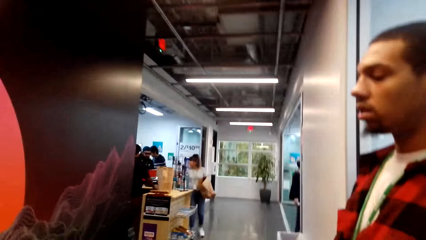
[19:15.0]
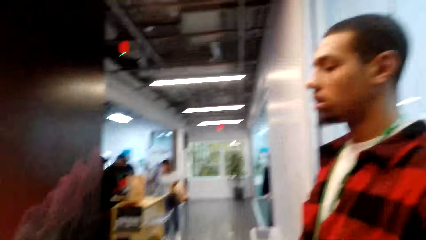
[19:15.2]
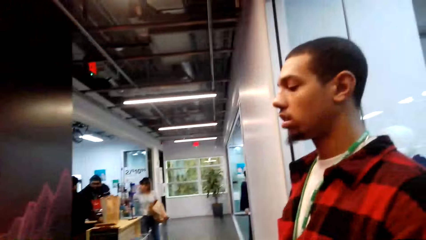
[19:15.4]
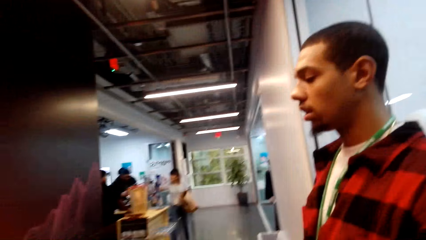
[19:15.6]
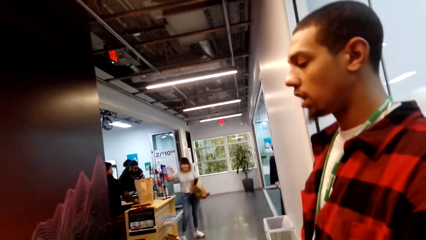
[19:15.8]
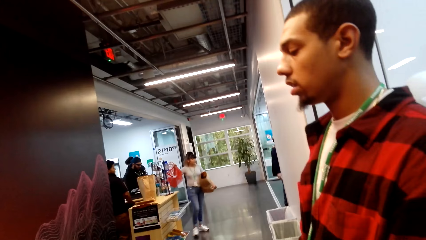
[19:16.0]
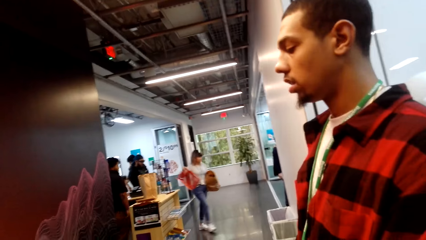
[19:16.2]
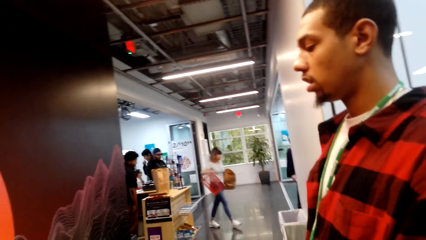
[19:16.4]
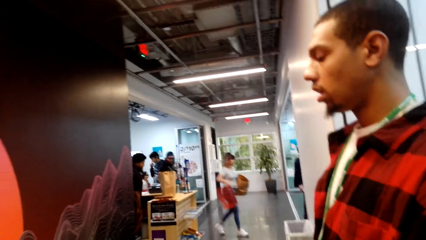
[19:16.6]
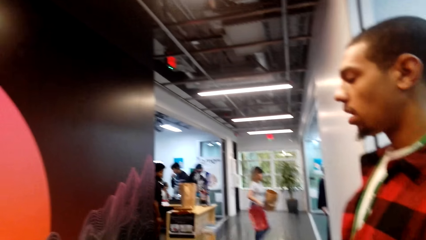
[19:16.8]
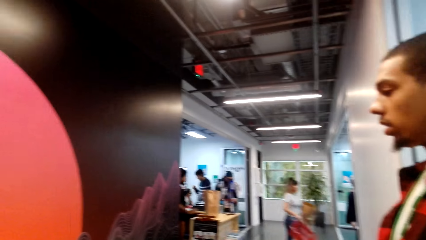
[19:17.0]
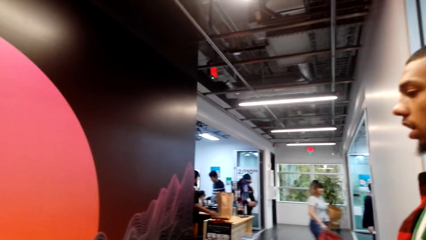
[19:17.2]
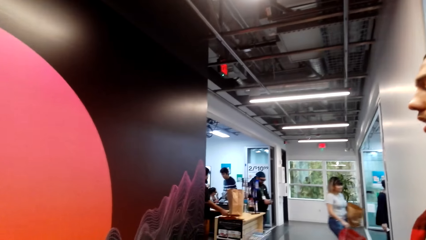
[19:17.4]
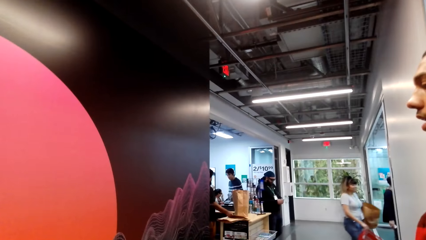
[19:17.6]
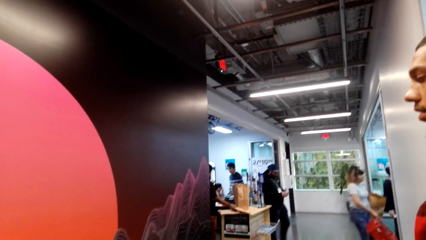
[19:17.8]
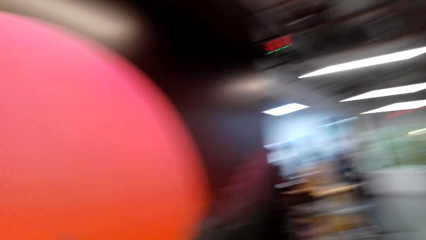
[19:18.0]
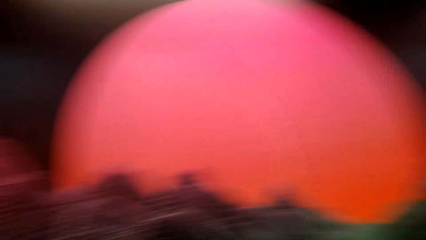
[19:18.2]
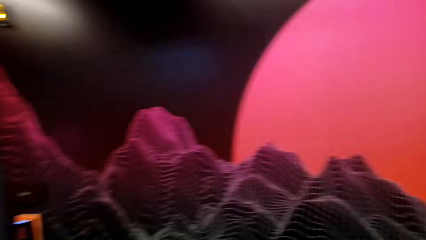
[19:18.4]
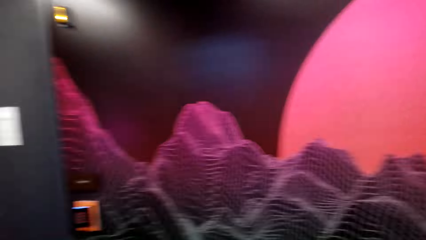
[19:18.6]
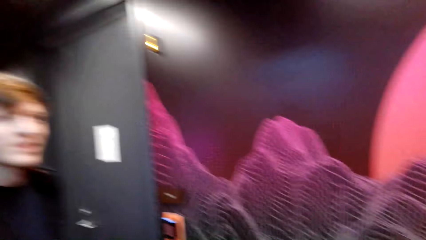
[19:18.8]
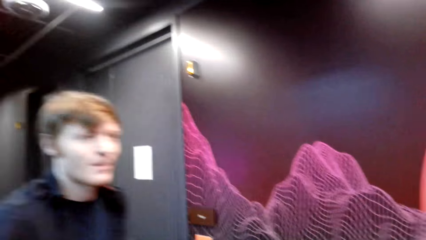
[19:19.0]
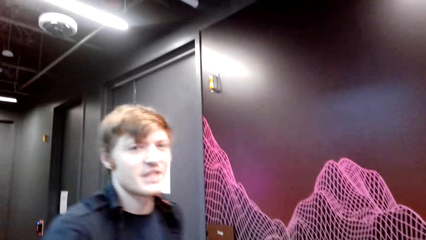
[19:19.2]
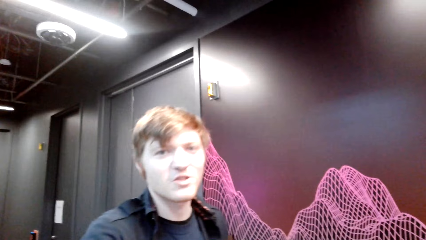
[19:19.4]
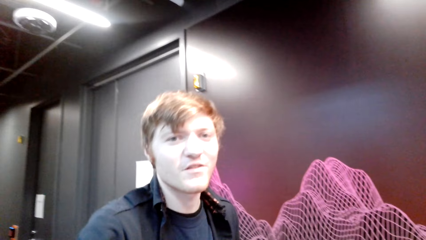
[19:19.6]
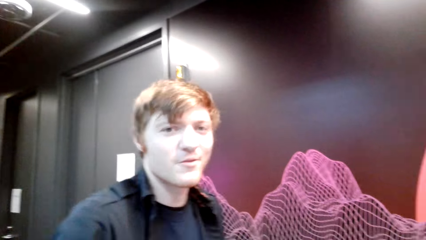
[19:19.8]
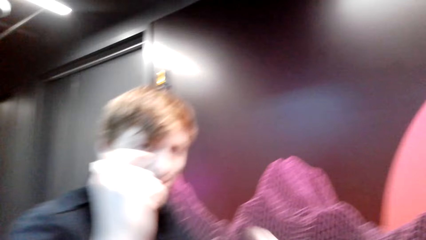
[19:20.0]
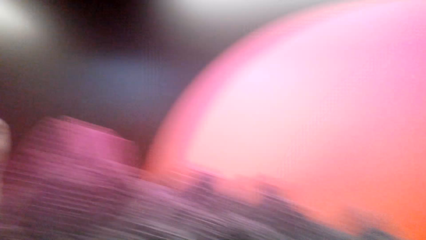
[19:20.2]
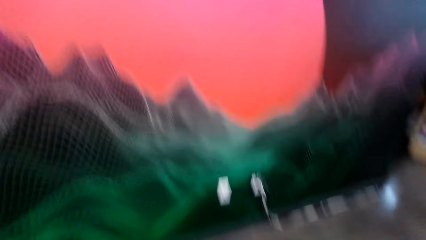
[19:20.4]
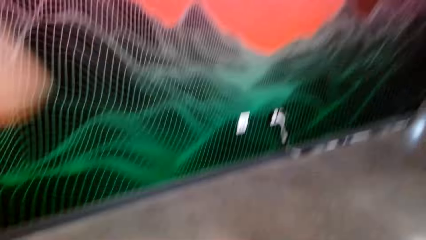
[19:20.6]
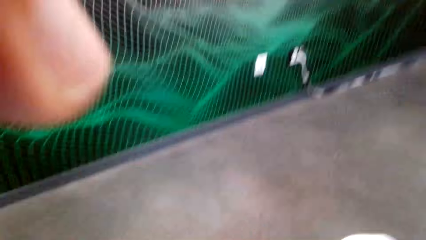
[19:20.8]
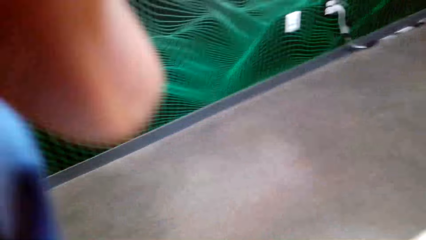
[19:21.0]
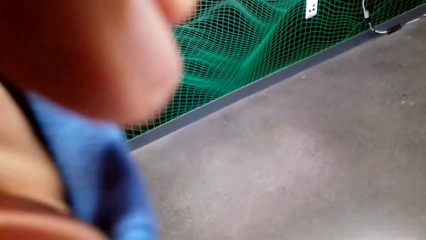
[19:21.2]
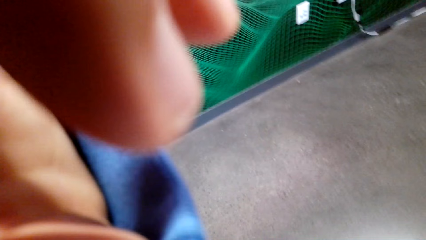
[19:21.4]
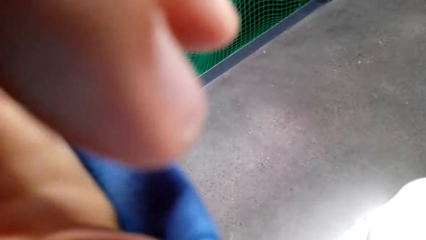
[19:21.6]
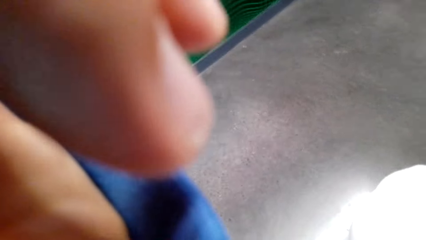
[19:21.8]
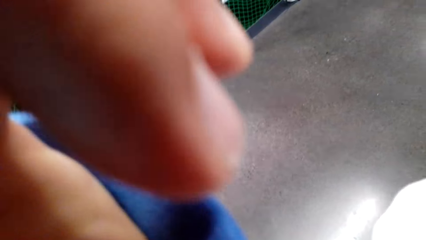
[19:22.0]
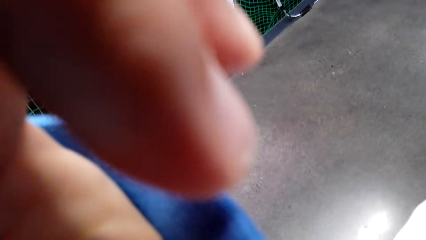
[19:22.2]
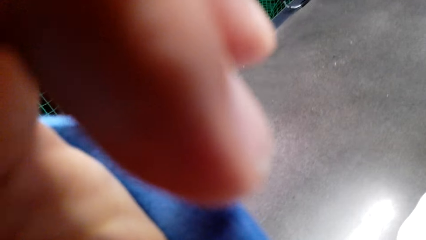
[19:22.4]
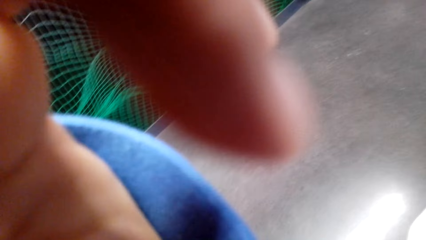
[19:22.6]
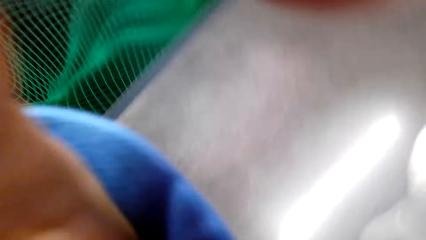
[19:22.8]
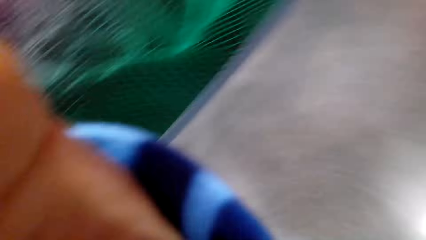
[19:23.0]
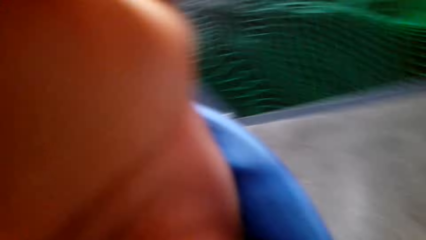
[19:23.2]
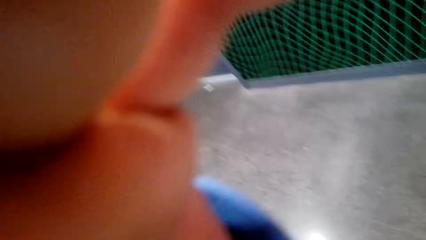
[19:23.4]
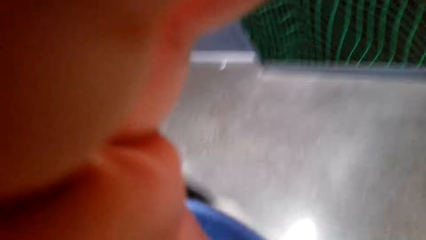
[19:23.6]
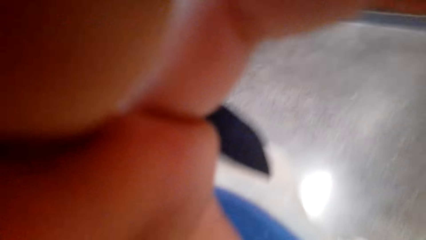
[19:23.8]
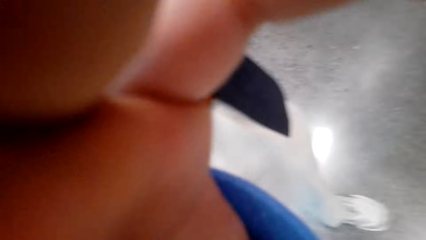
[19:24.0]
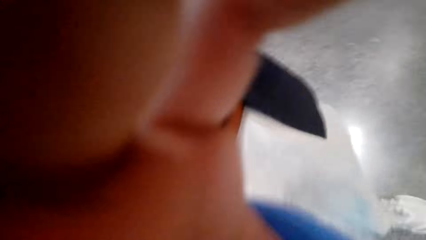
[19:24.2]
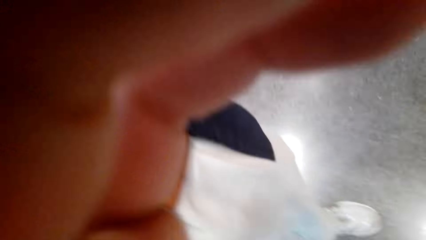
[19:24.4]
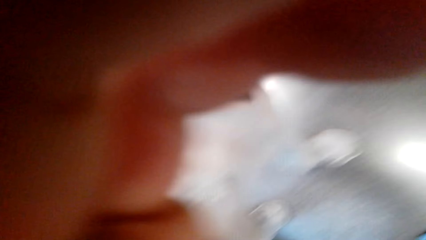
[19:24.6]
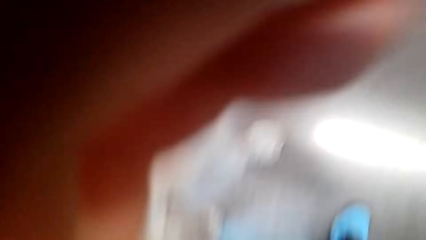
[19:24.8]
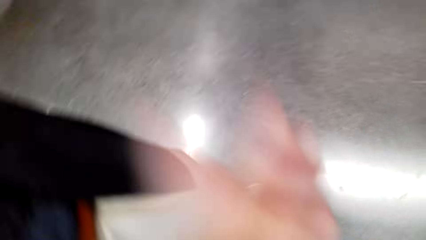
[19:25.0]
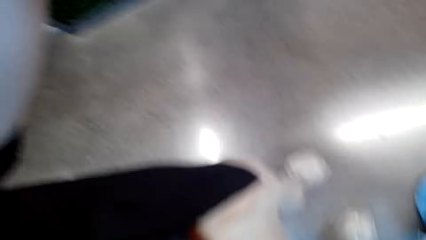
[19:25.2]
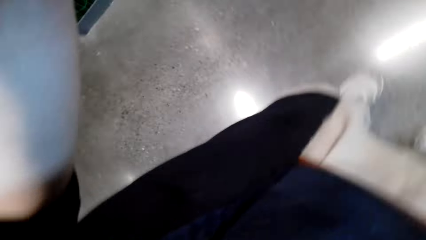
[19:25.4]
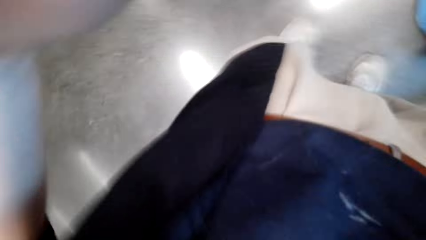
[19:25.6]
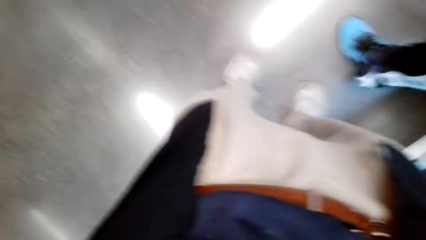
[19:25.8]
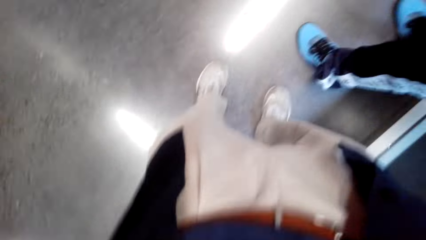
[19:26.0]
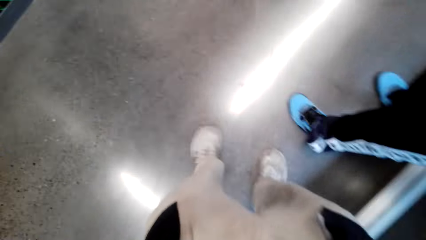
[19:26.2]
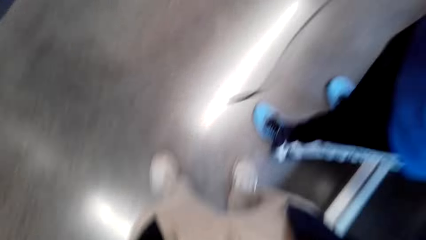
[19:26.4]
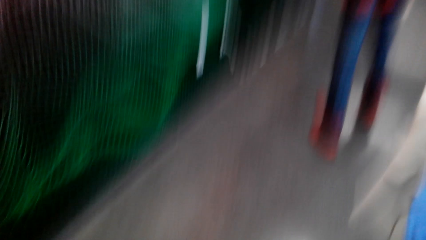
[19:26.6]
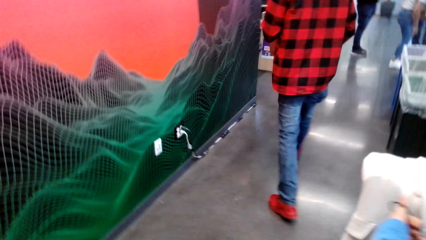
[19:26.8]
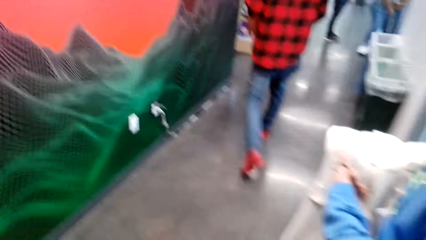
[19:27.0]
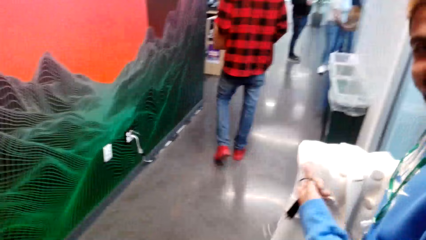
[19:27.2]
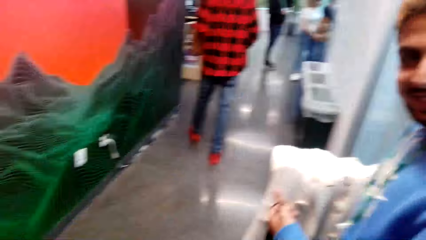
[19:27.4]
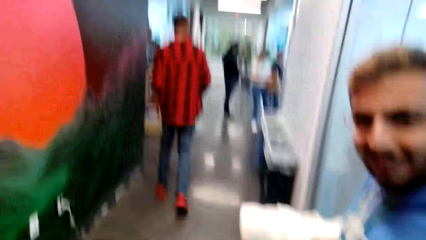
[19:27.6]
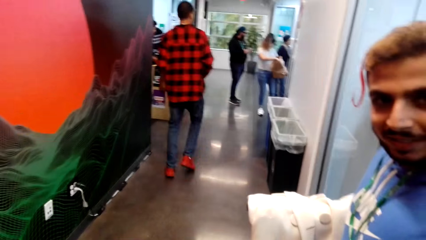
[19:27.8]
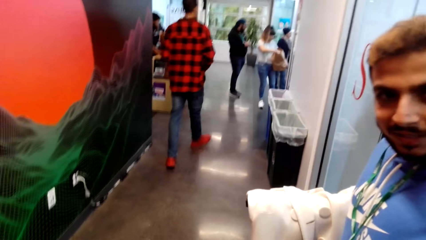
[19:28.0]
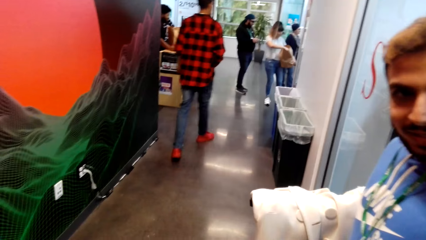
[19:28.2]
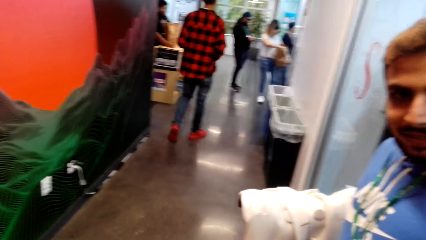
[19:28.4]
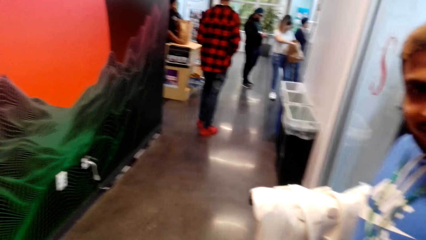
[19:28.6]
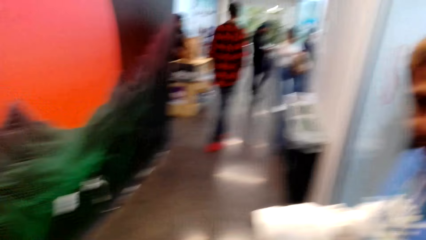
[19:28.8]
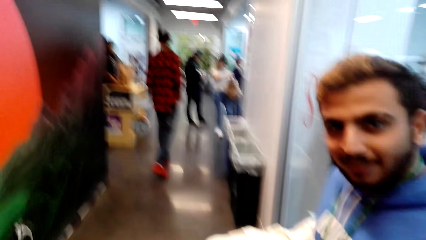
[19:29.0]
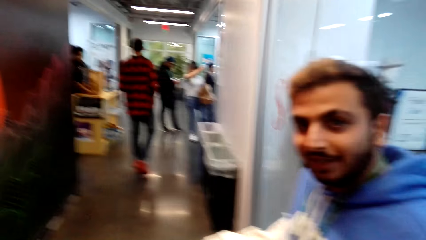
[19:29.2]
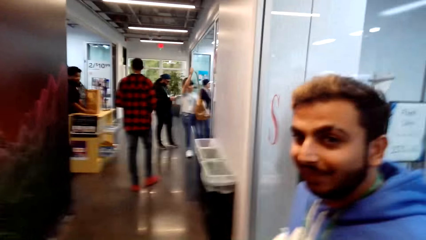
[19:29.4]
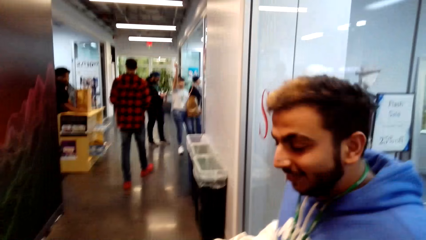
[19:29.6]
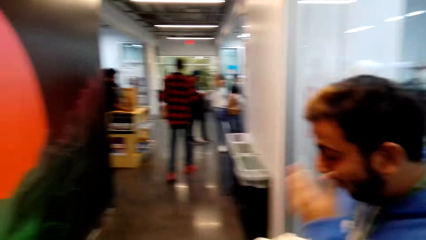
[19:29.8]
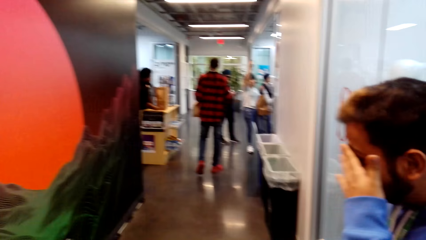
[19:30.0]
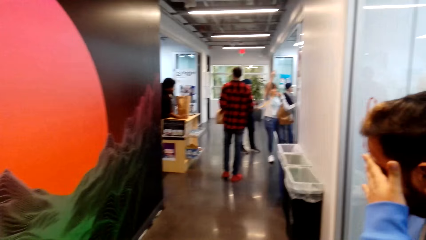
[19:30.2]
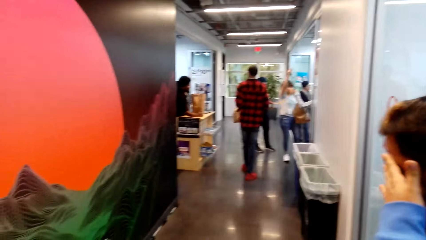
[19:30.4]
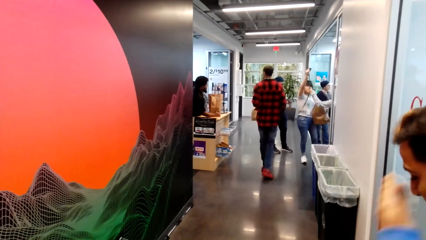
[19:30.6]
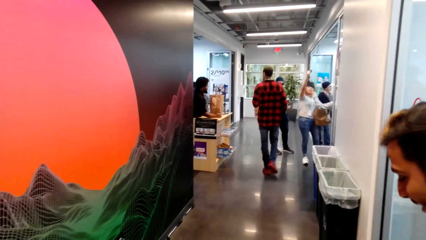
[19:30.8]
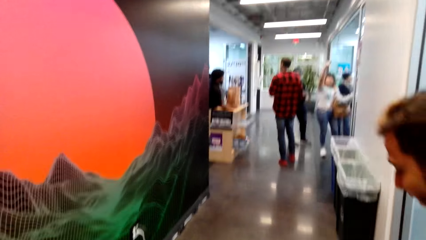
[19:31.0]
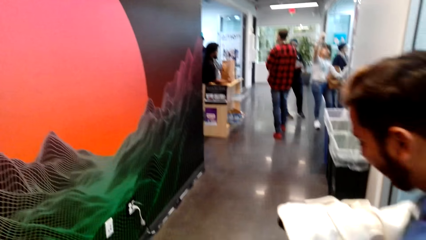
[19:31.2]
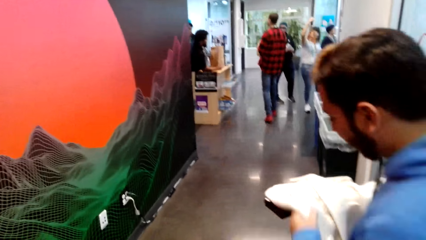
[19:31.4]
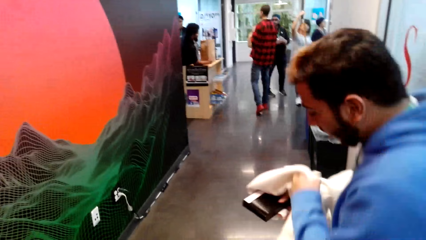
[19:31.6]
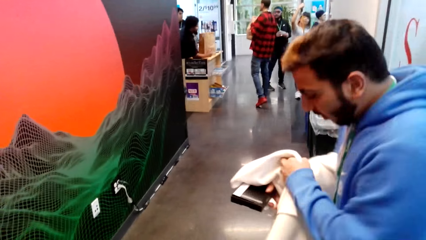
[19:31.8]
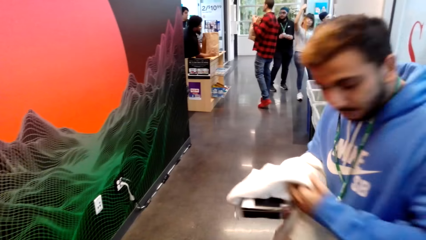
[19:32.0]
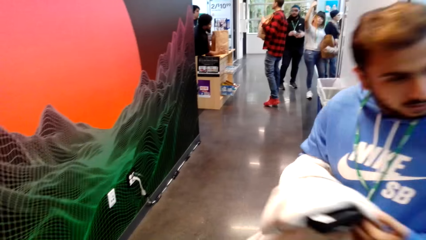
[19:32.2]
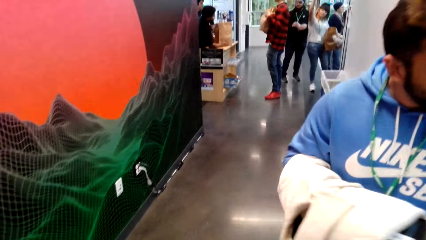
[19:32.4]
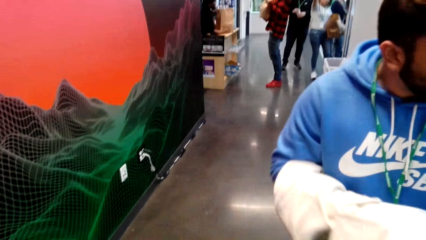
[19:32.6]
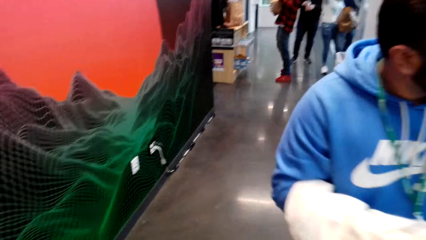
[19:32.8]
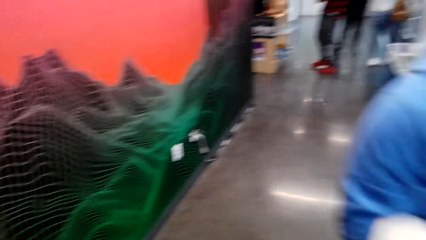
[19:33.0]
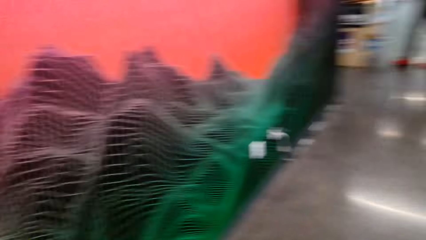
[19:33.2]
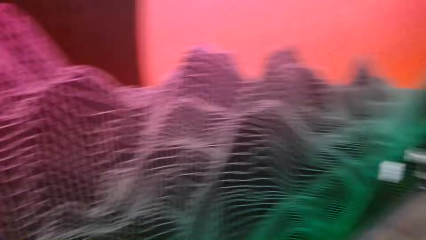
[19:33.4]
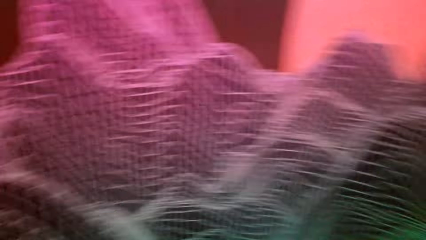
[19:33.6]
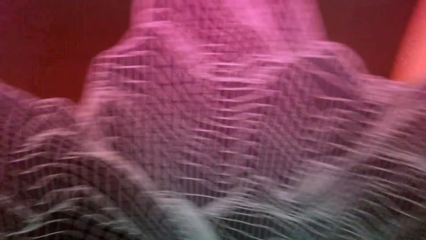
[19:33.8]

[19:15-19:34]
The camera wearer looks around the mall. They stare at a person. A man walks in. The person talks to the camera wearer. The camera wearer looks around the mall. The man takes the camera. The camera wearer adjusts the camera. Another man walks around. The camera wearer stares at another person. The other person touches his face. A third man checks the cloth and looks back.
